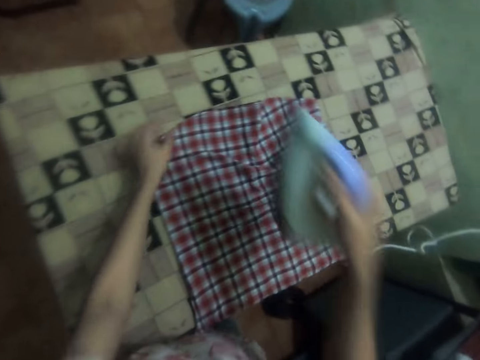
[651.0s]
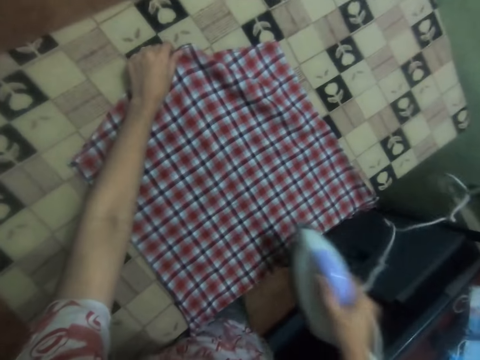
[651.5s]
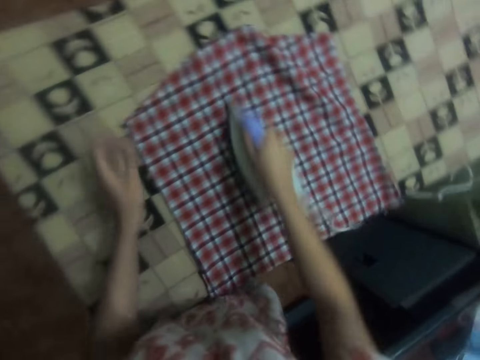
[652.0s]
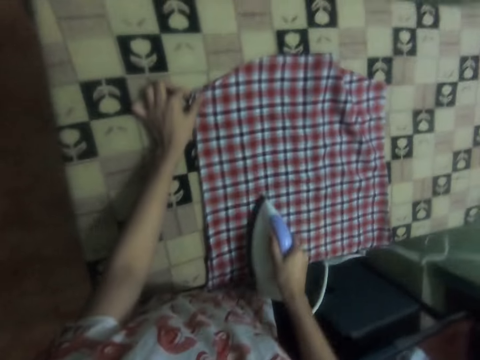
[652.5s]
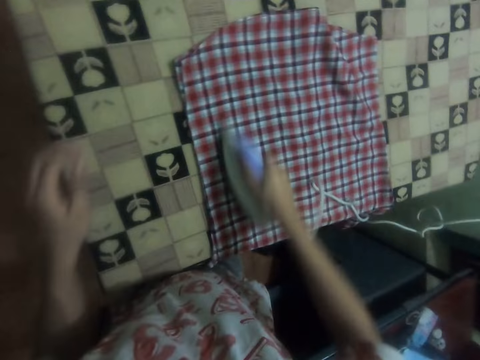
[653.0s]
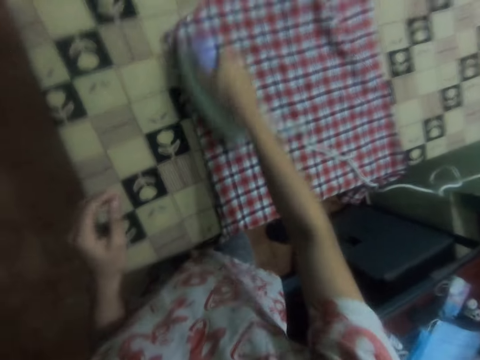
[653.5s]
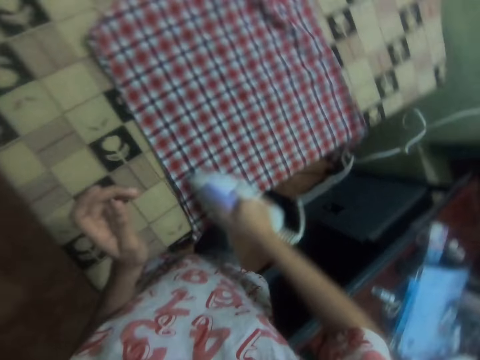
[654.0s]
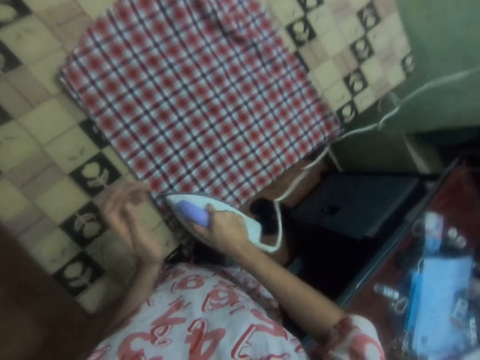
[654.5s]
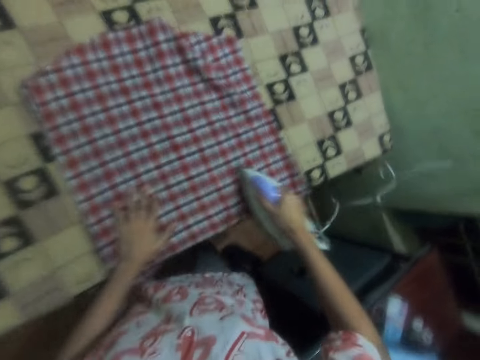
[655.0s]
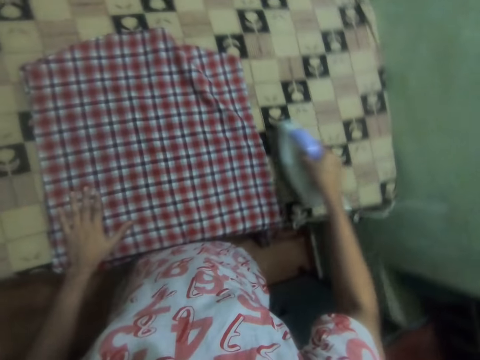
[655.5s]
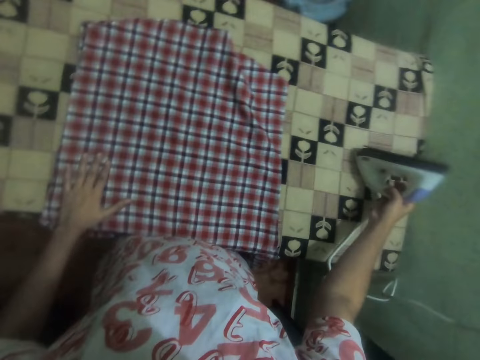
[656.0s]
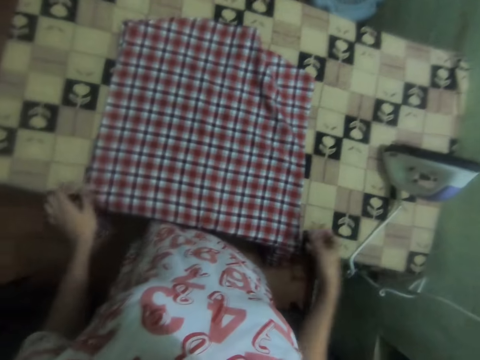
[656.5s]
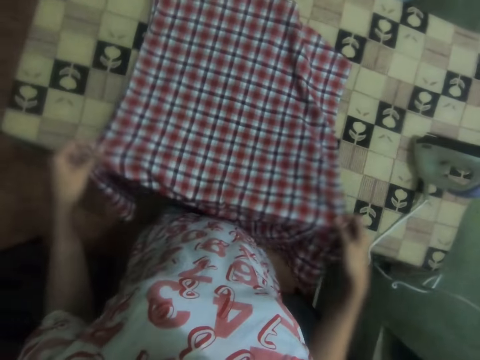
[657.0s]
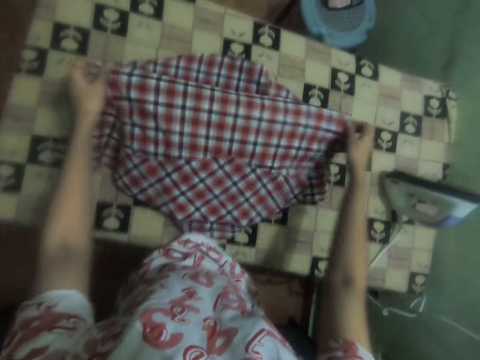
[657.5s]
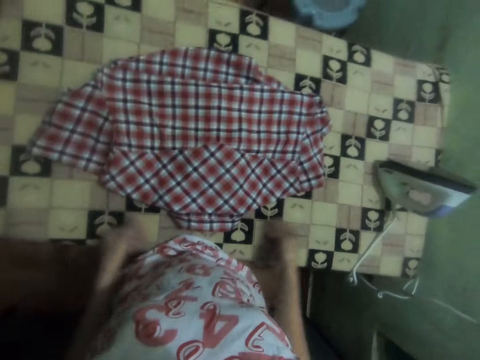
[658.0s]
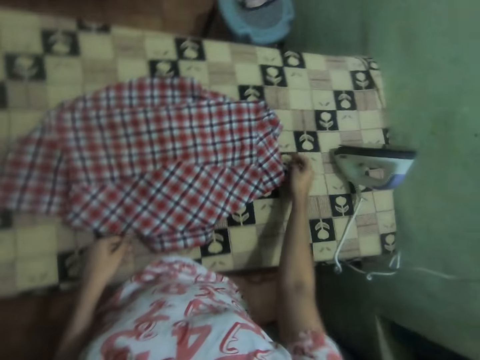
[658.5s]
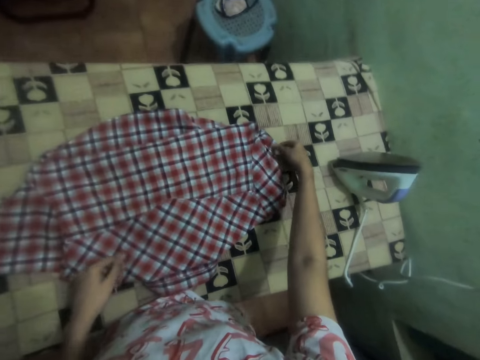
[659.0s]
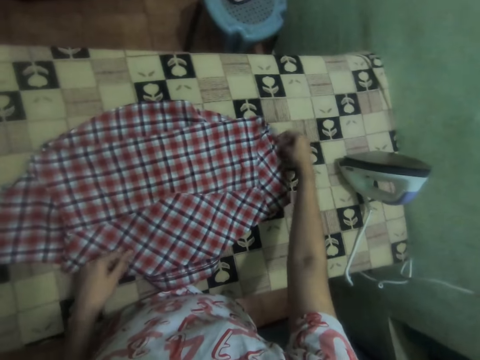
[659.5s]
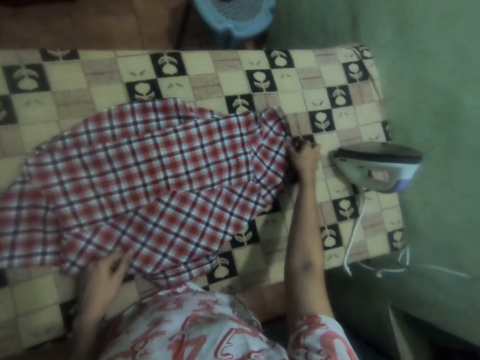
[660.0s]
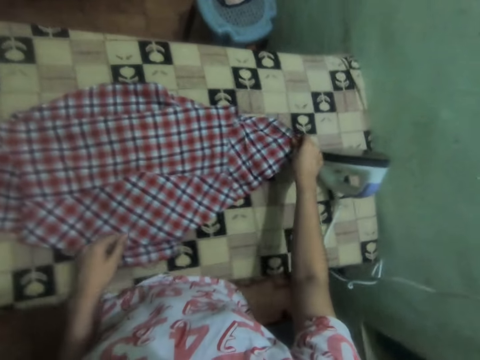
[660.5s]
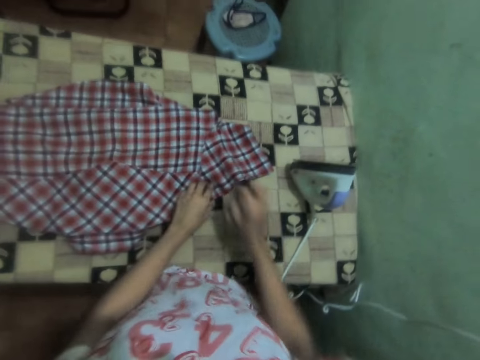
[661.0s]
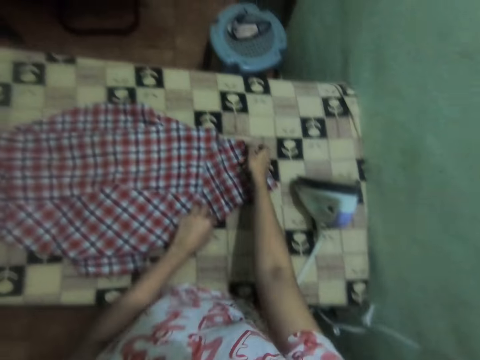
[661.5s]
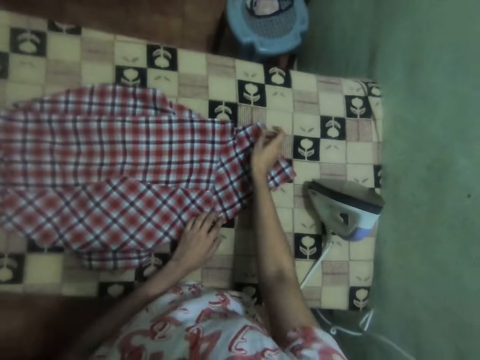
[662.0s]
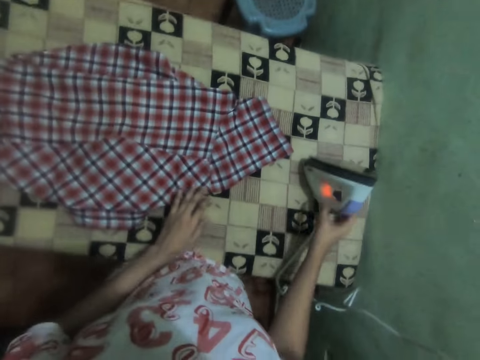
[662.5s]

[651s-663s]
The camera wearer adjusts the shirt. They iron the shirt with the iron box. They put the iron box on the ironing table. They fold the cloth with both hands. They adjust the shirt.

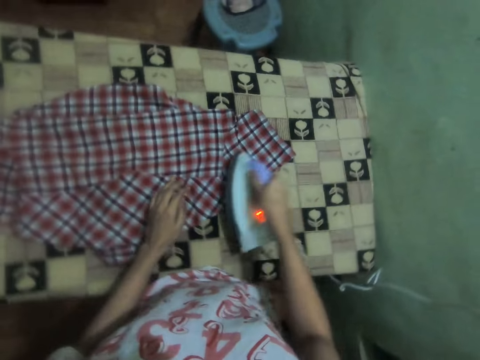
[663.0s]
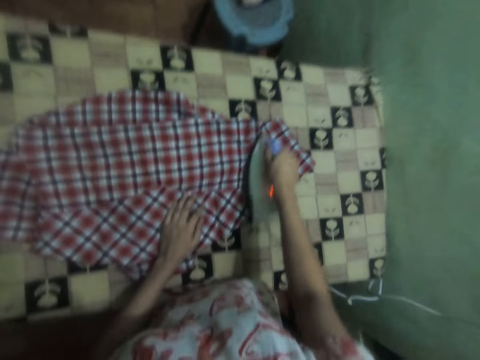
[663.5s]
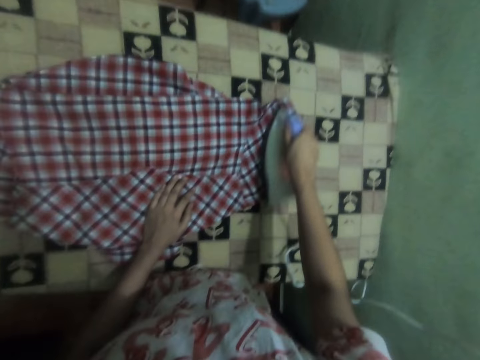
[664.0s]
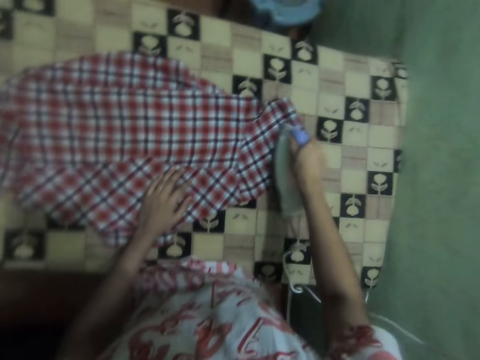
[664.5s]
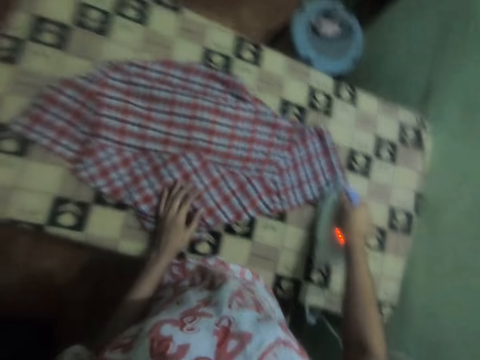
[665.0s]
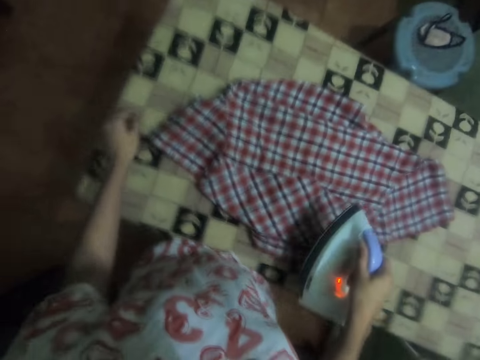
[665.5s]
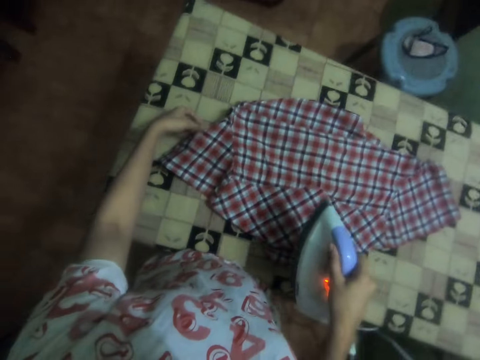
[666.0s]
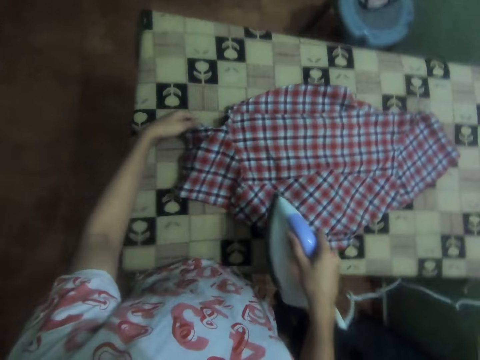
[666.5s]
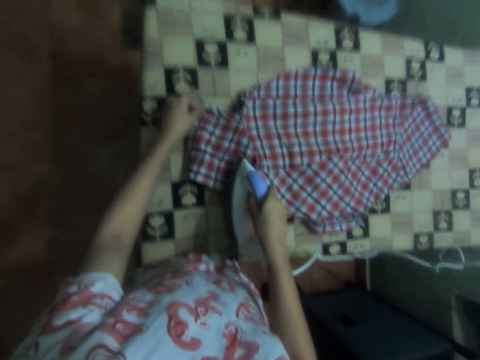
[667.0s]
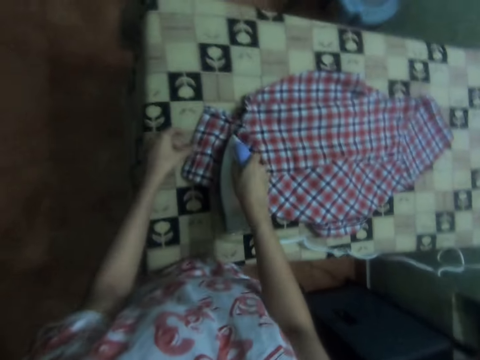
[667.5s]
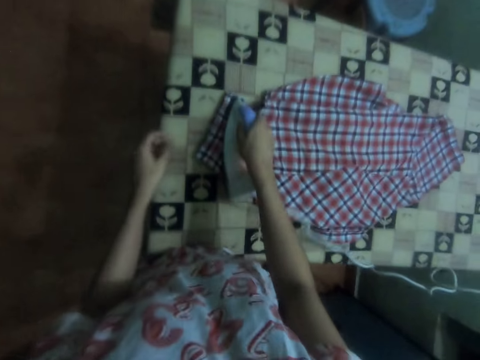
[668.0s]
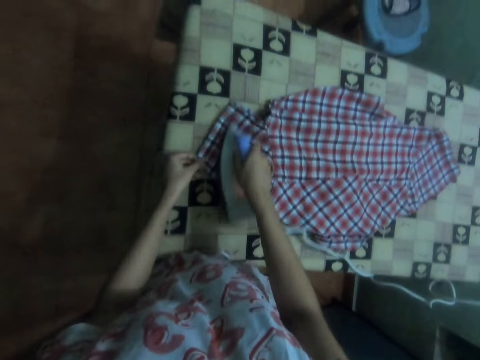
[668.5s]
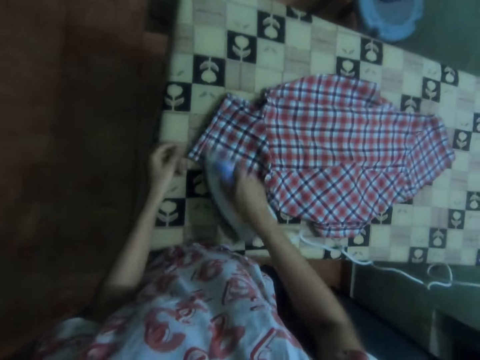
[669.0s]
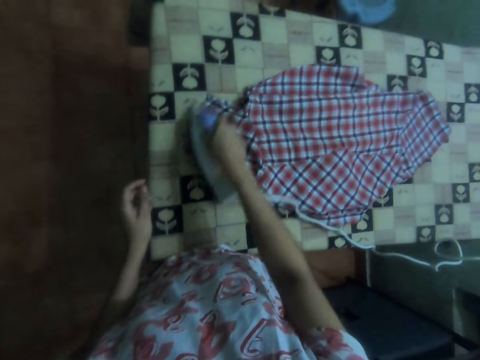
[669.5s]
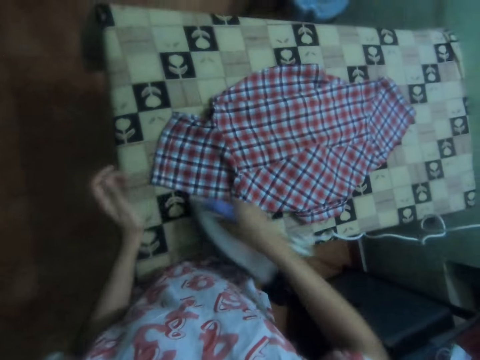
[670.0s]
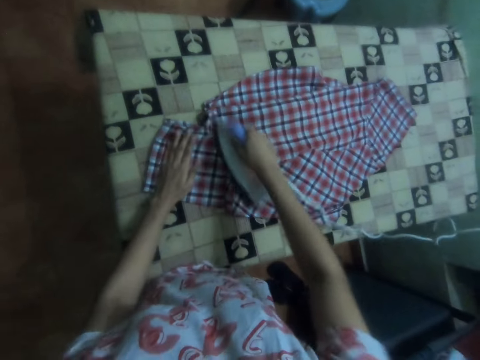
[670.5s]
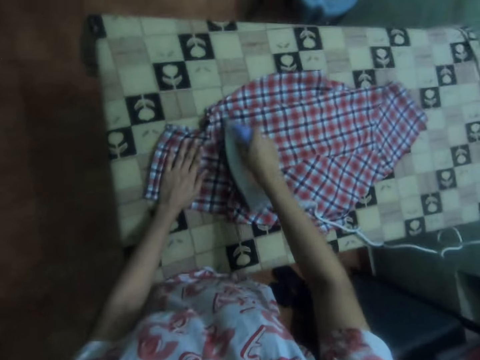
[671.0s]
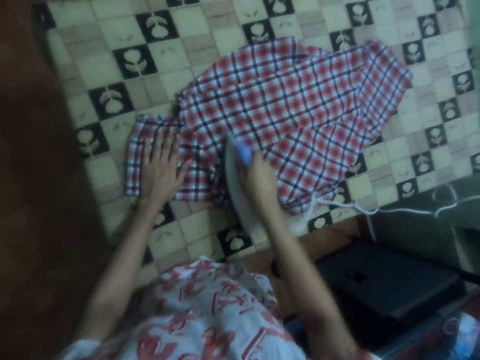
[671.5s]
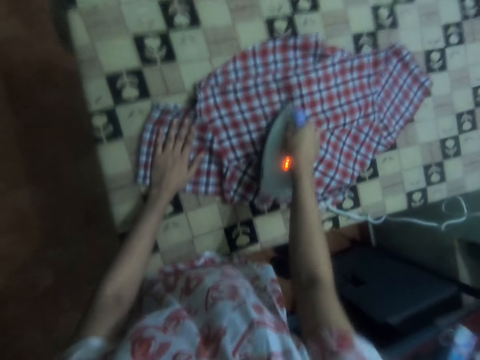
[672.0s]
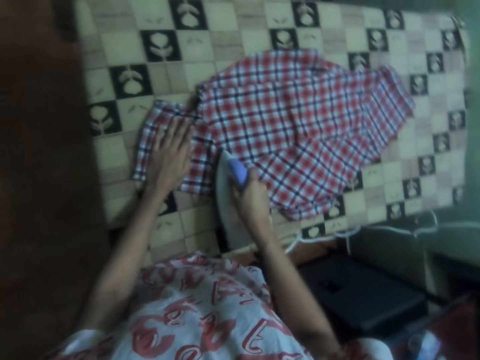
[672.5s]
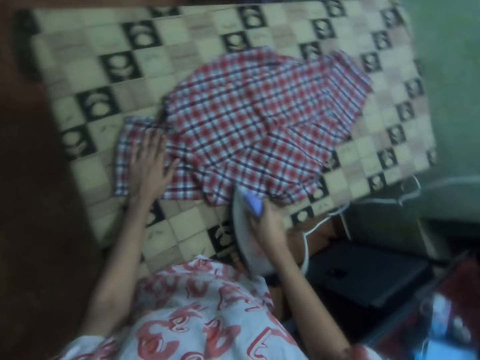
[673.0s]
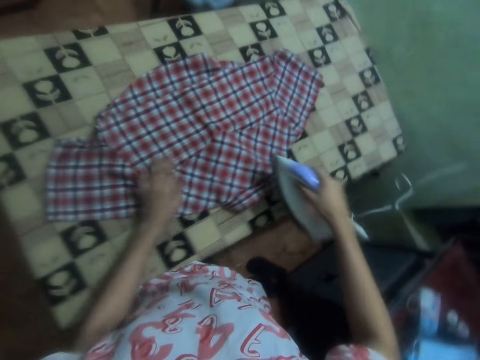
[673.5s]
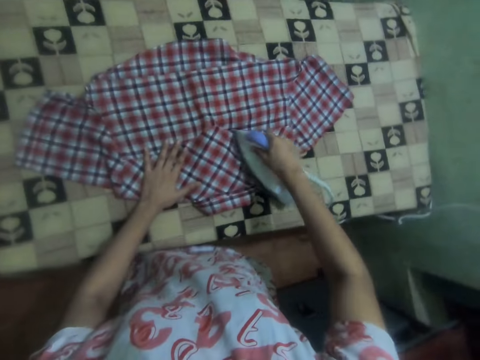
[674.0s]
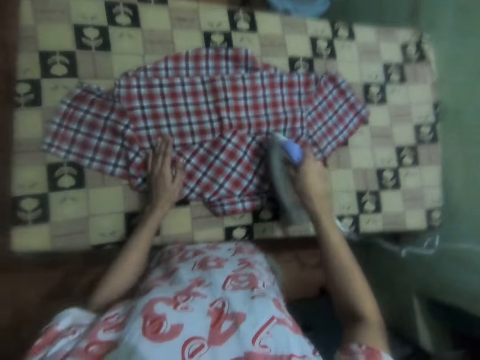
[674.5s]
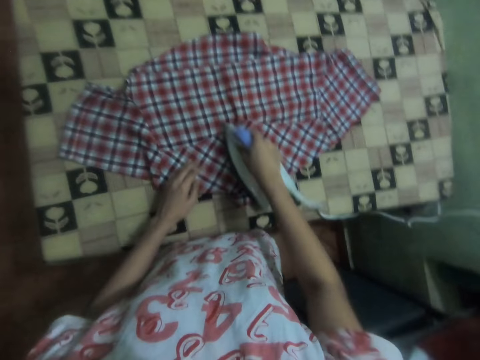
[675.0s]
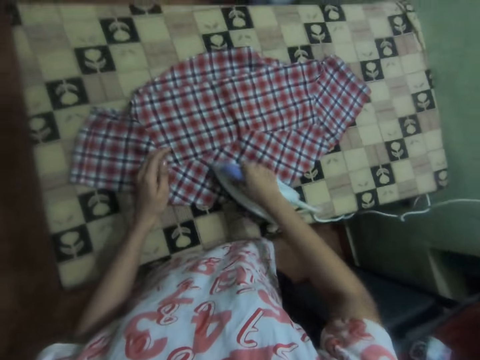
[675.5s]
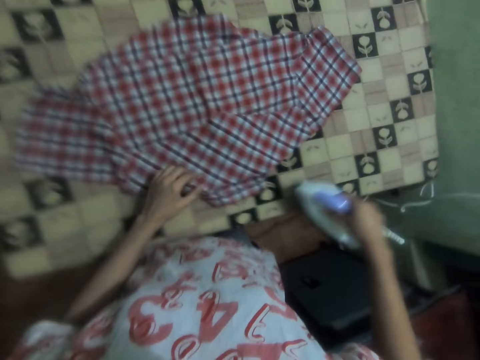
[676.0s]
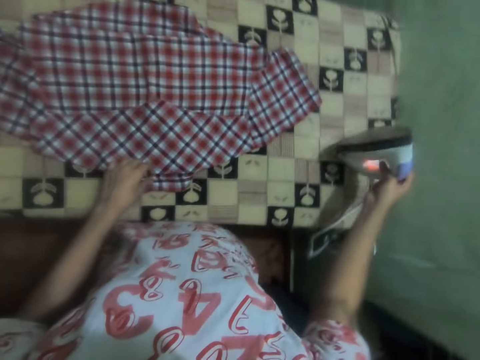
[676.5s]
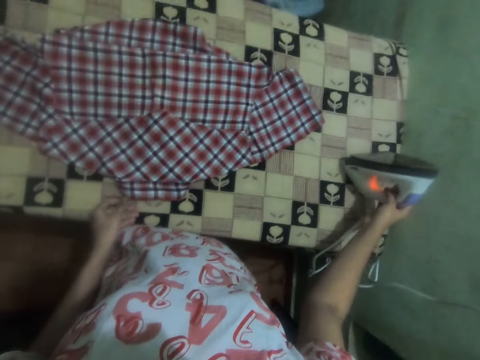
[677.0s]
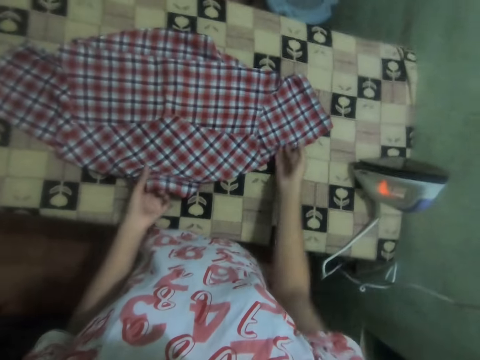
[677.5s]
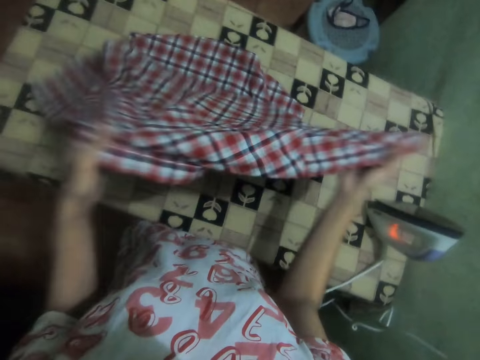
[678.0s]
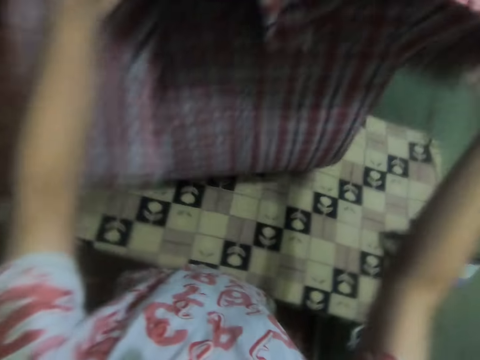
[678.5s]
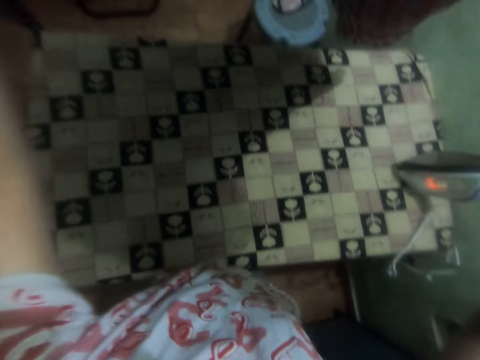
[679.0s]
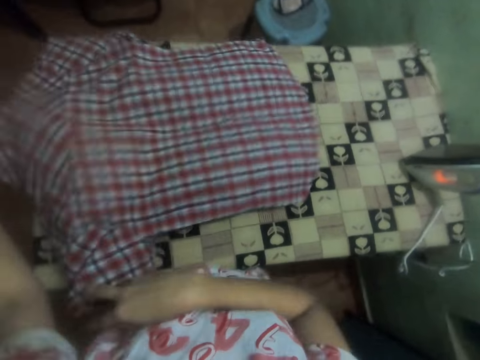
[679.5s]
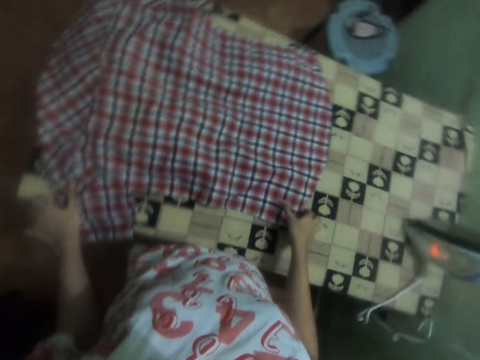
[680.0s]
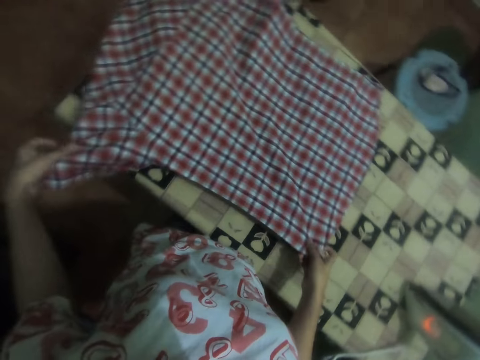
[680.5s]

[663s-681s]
The camera wearer picks up the iron box. They iron the shirt with the iron box. They adjust the shirt. They iron the shirt with the iron box. They put the iron box on the ironing table. They adjust the shirt. They fold the cloth with both hands.
